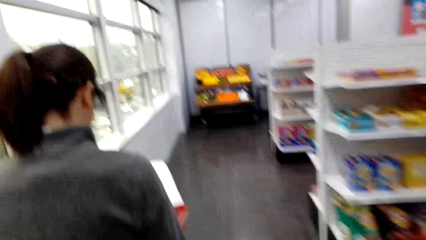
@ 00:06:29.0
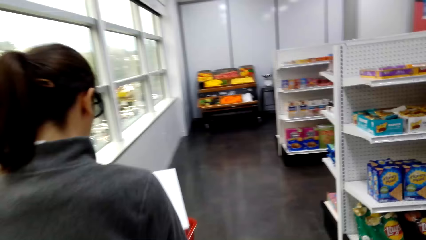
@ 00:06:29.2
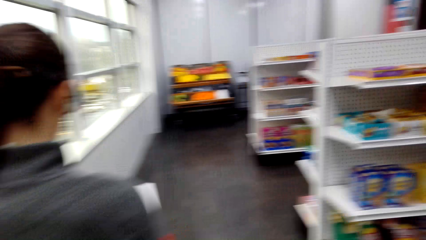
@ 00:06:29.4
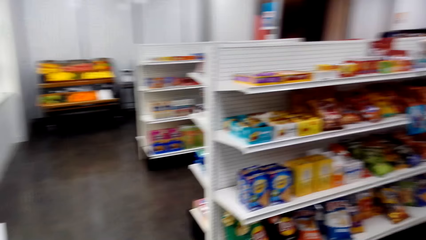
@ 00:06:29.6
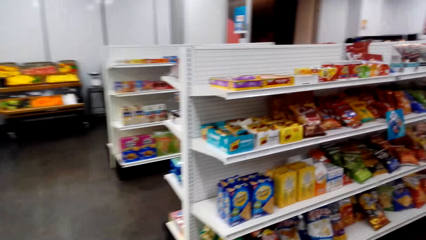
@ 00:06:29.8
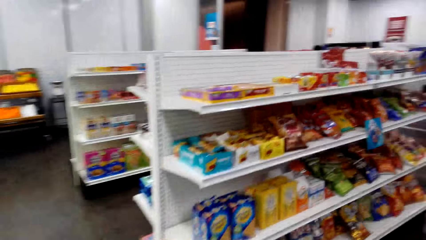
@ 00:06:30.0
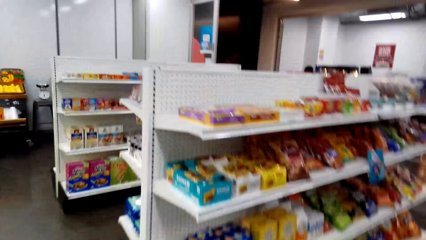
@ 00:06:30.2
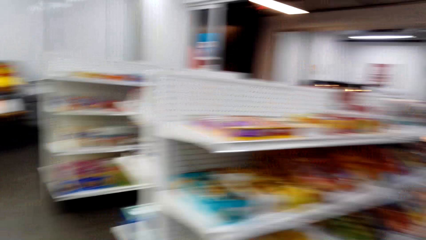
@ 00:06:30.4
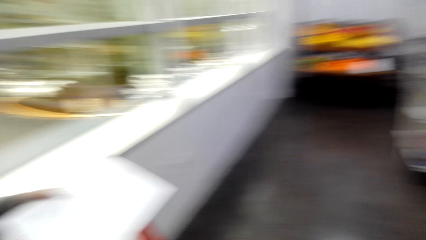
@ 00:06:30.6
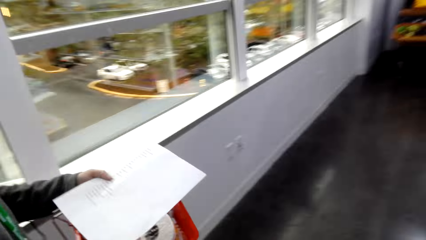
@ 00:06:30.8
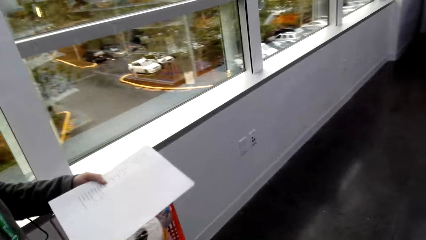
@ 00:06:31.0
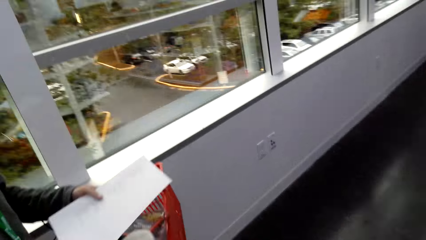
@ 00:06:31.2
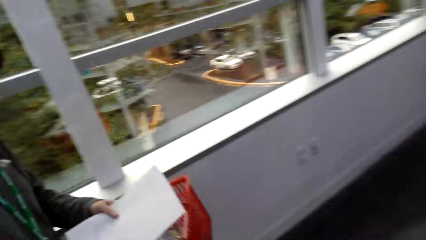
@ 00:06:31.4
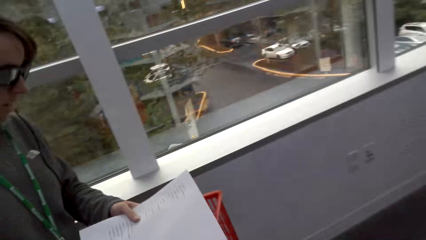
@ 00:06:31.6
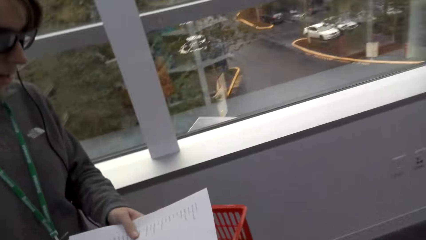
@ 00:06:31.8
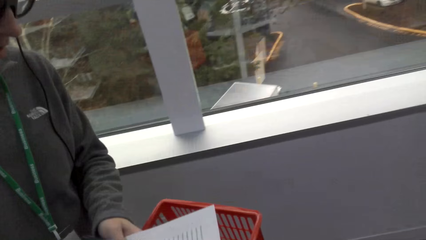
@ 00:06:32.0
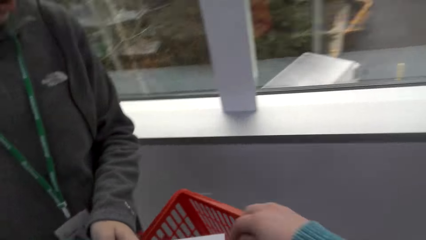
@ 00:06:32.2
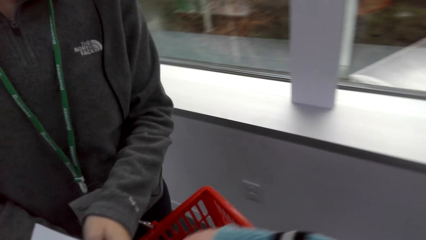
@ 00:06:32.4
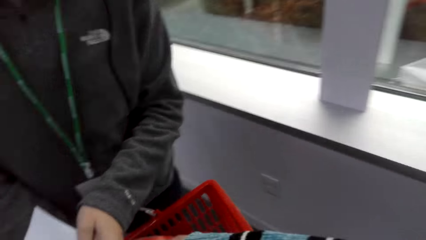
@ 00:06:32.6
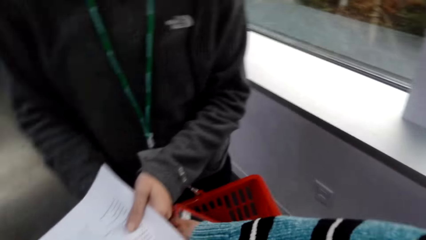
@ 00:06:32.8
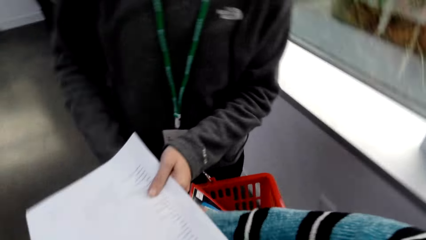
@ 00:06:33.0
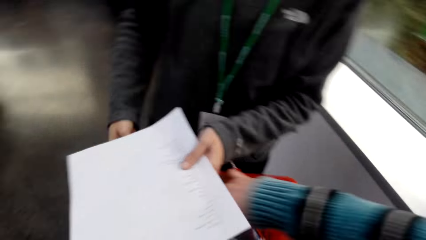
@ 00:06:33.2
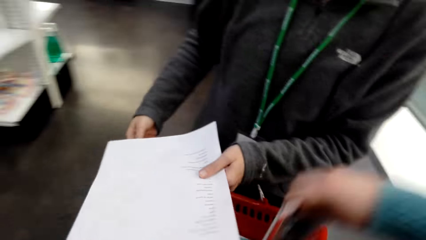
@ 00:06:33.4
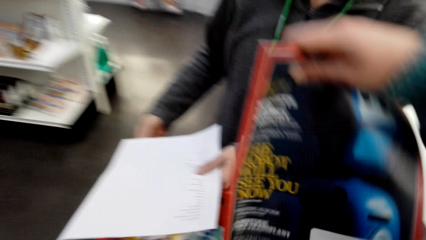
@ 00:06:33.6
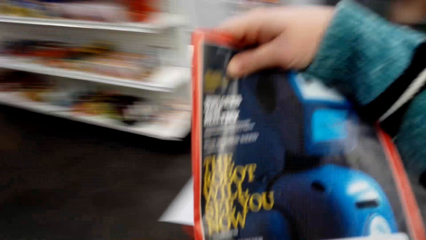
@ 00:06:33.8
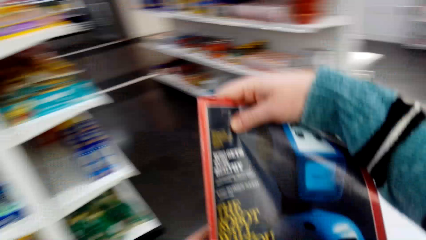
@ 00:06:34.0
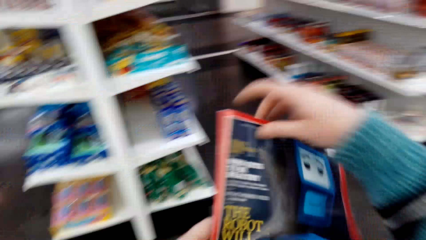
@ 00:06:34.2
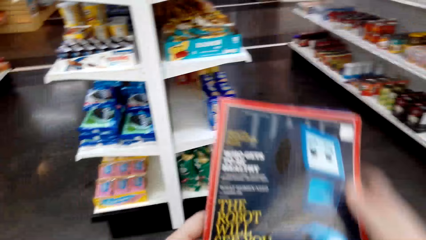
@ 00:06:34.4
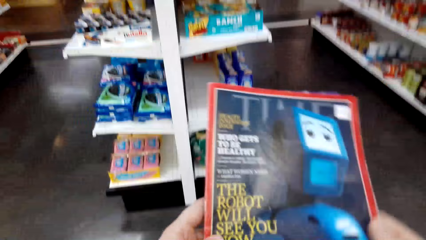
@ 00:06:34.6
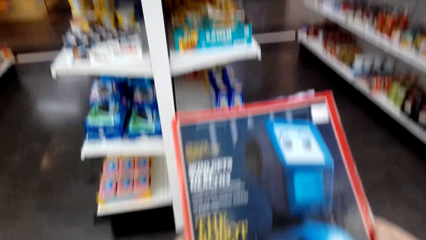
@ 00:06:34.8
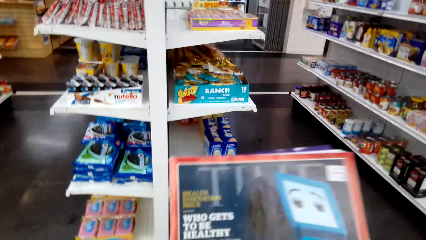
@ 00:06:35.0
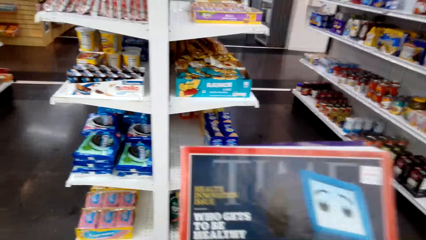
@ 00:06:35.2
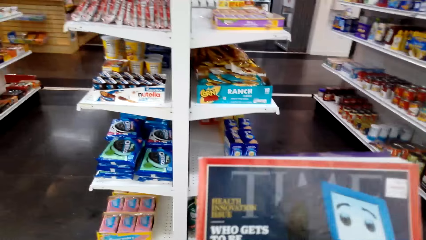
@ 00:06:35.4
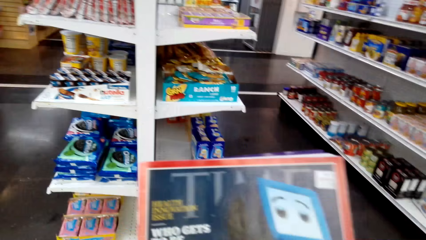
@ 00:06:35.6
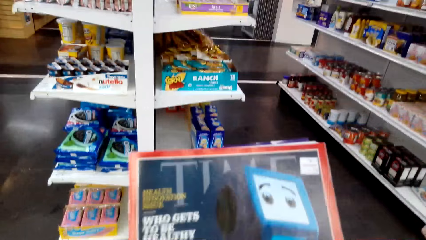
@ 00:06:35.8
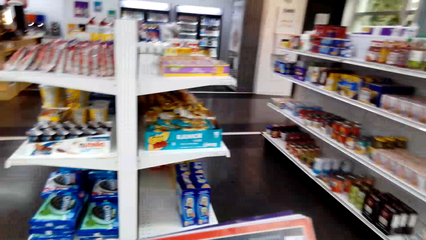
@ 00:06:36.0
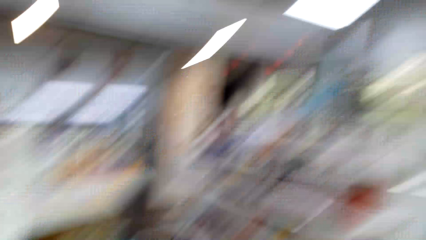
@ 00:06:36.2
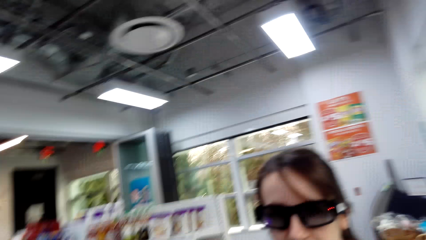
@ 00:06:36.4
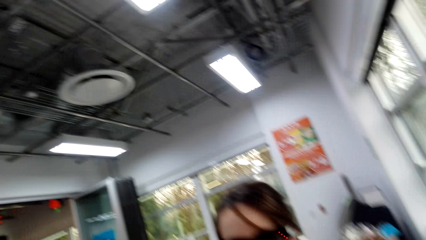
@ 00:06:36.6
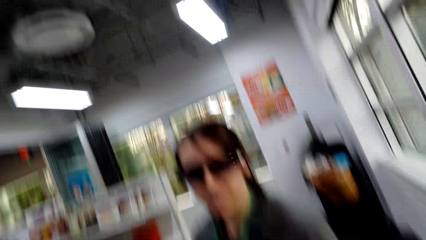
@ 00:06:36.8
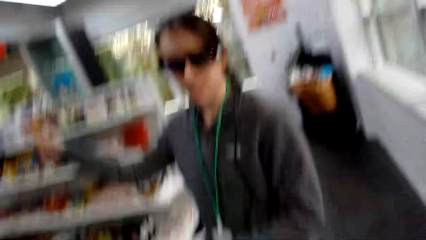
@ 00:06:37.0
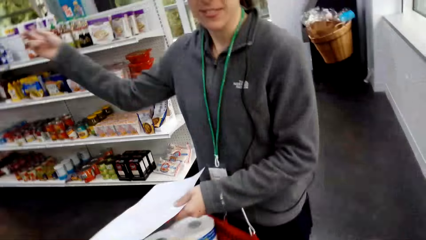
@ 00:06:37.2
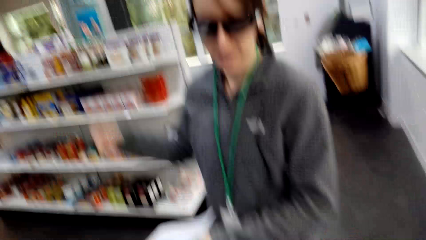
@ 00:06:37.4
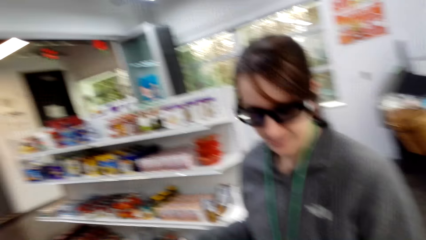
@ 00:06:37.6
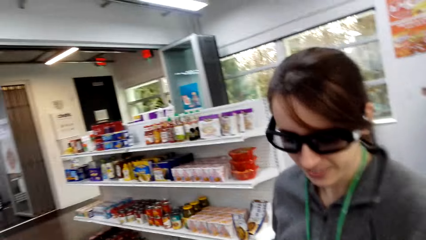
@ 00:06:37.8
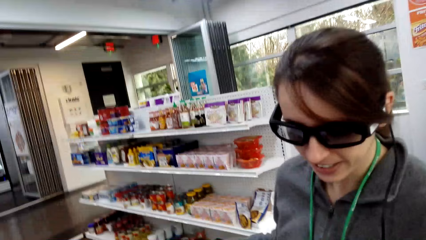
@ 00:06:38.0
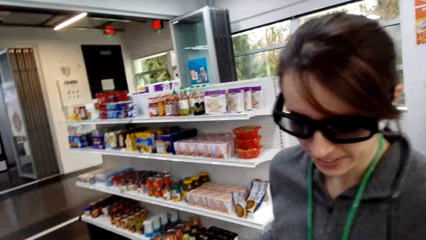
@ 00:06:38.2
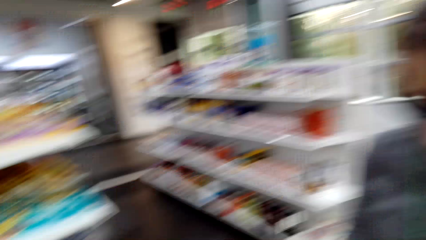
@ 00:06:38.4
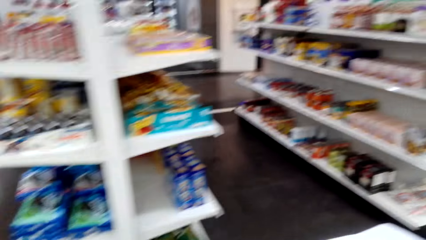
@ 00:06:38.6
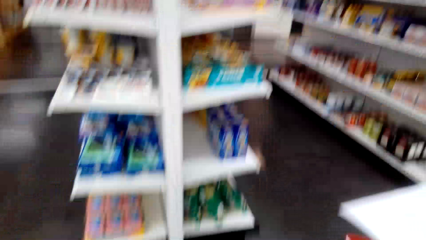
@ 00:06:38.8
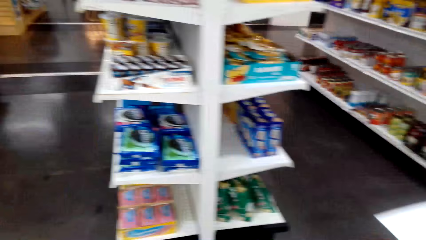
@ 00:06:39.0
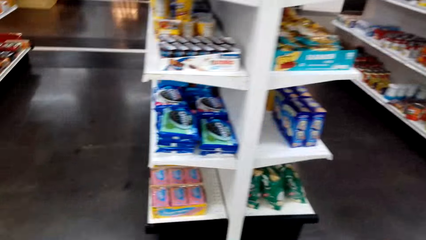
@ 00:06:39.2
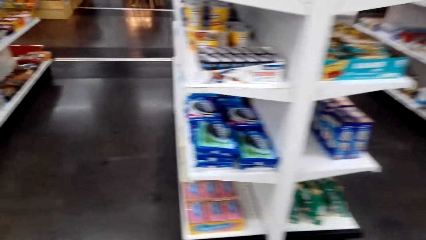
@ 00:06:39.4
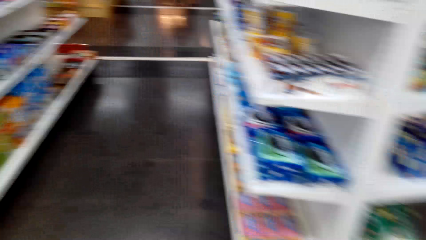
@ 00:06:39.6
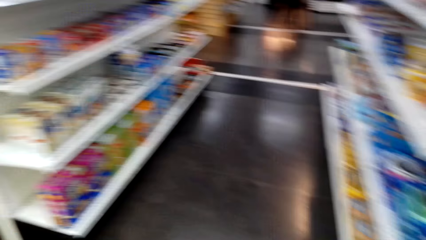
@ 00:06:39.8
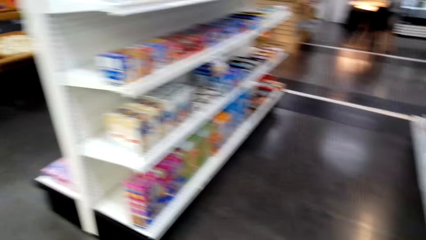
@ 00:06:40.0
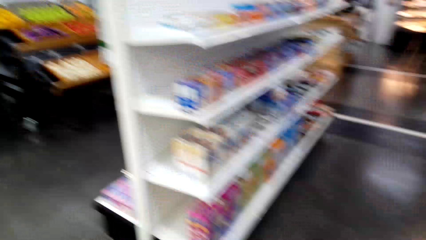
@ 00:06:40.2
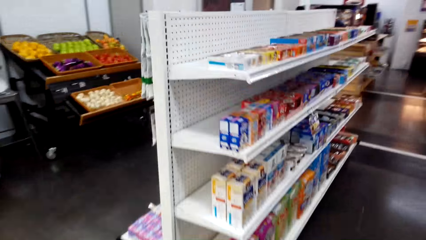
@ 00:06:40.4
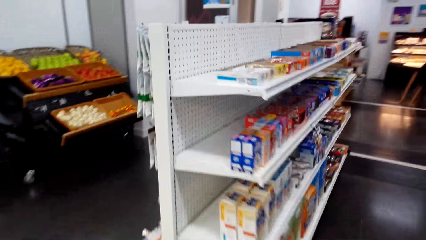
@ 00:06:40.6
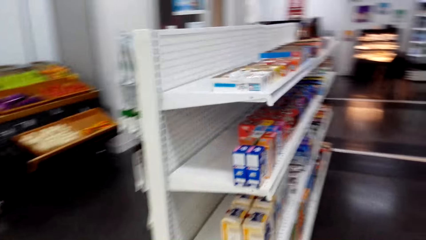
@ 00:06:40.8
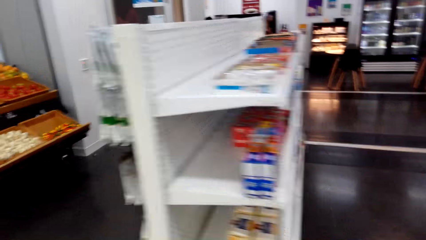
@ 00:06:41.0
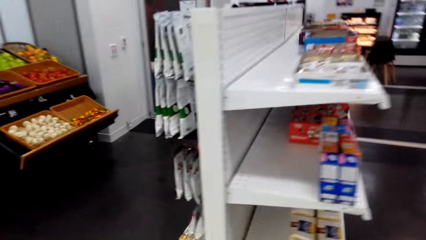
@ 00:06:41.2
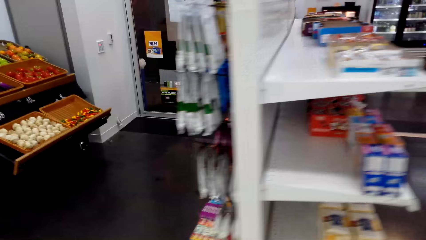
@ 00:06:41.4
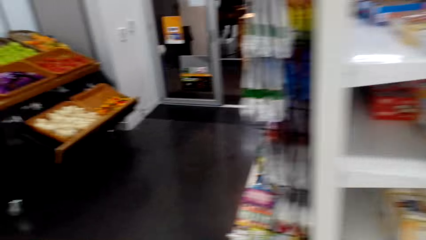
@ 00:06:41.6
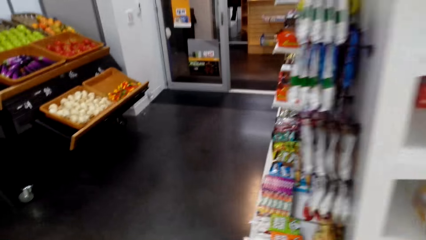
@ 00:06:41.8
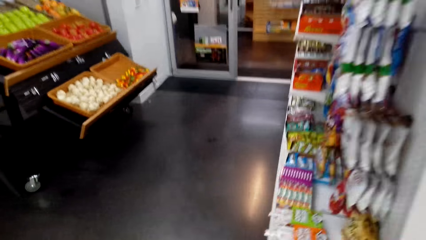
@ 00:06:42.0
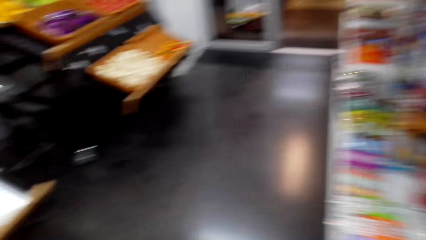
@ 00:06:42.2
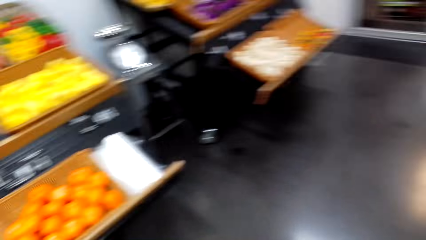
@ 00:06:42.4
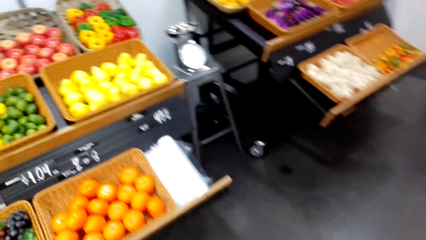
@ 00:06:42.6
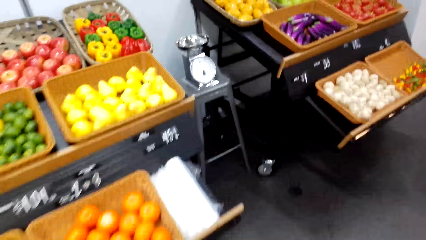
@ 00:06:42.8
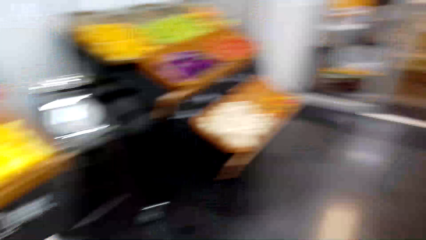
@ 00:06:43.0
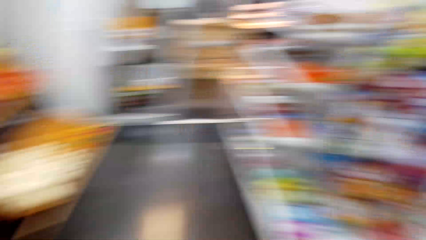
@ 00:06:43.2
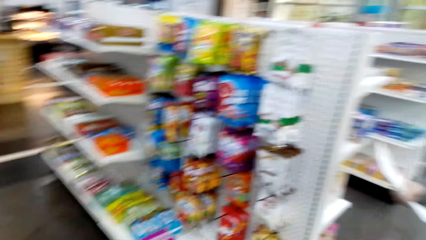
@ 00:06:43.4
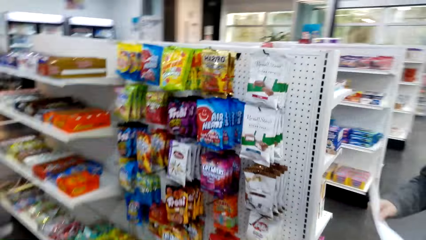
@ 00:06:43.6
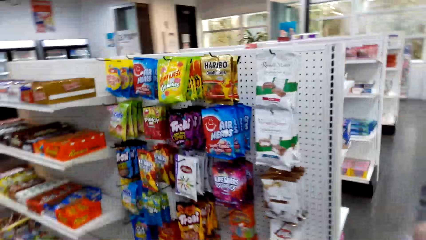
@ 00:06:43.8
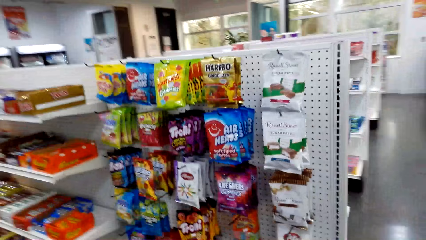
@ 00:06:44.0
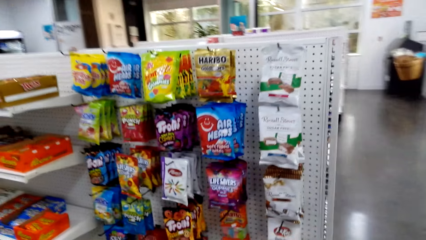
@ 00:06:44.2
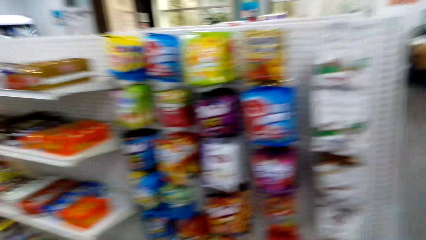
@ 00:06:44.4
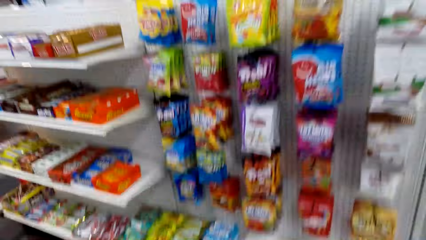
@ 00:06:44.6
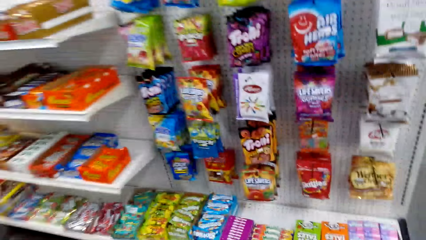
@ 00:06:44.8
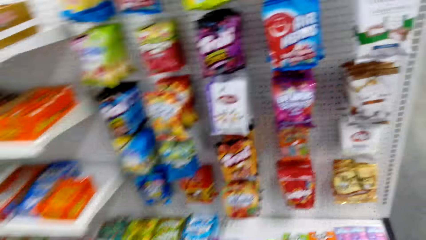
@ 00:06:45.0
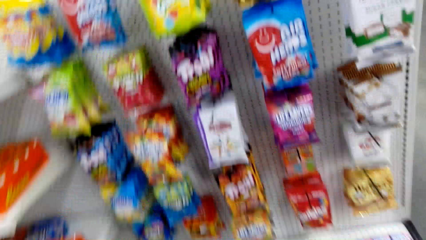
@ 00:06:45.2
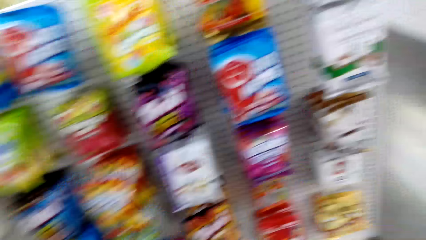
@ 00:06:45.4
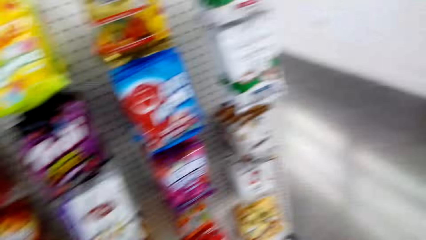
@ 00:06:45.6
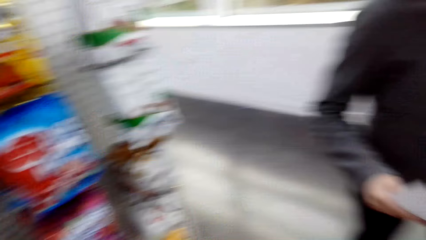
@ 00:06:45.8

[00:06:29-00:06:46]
A woman checks a shopping list. The camera wearer picks up a magazine from the shopping basket. They look at the magazine. They look at the woman. They walk around.
